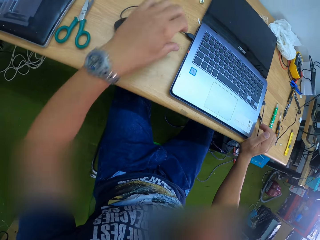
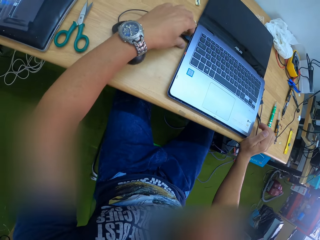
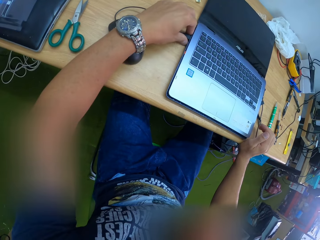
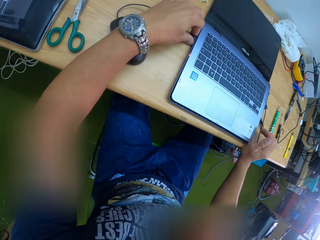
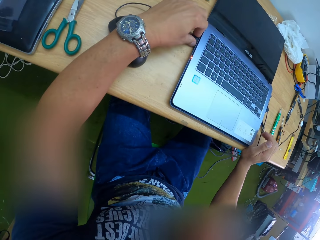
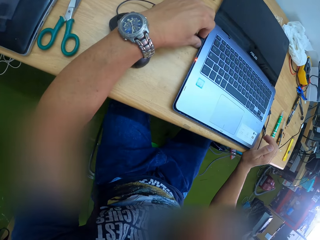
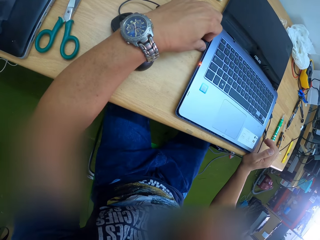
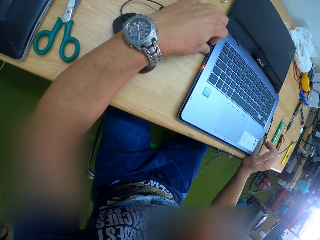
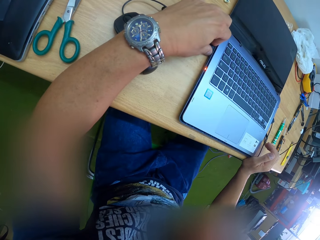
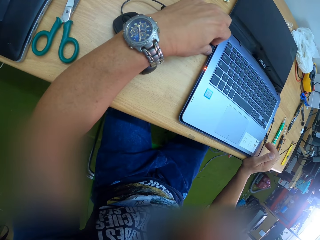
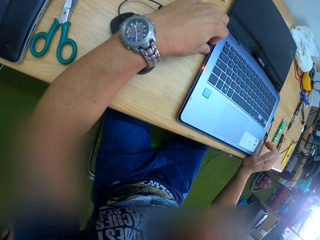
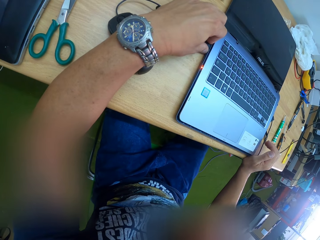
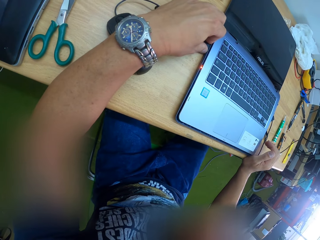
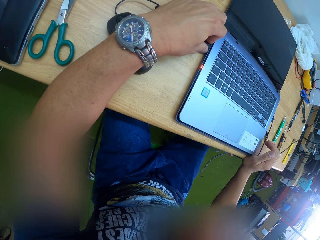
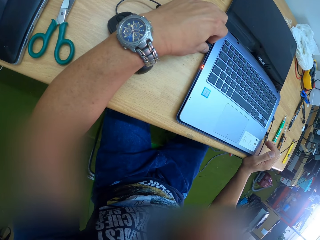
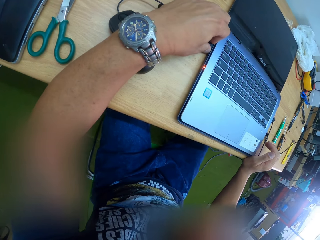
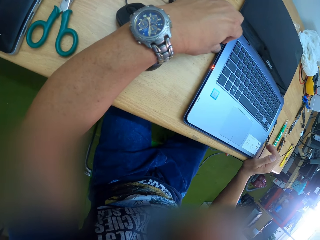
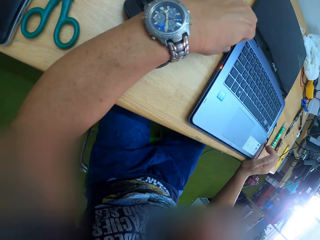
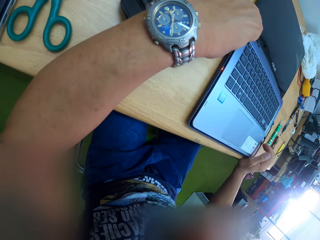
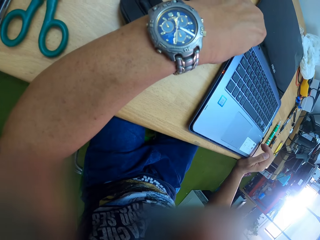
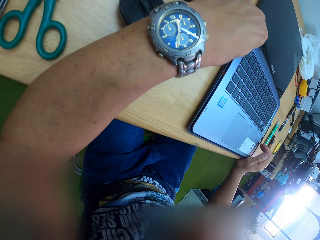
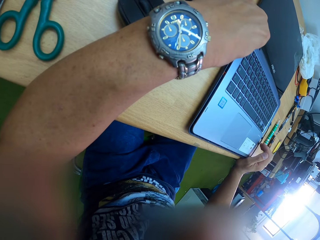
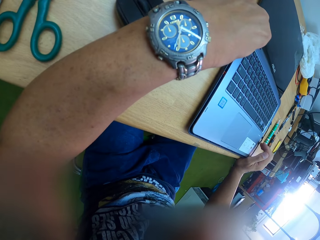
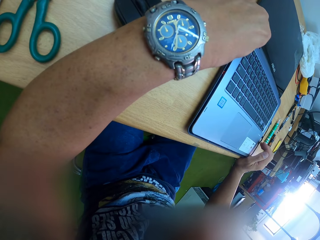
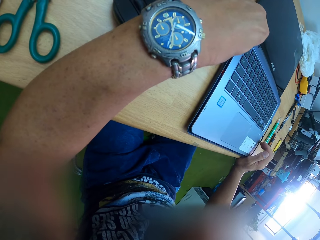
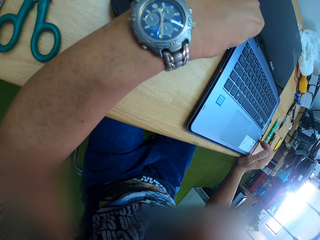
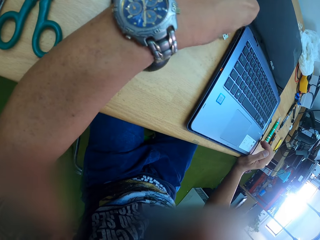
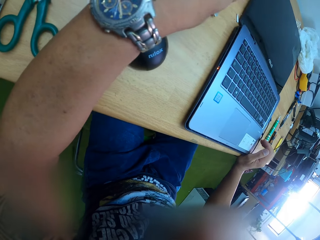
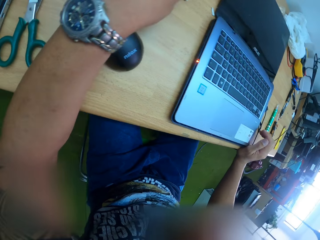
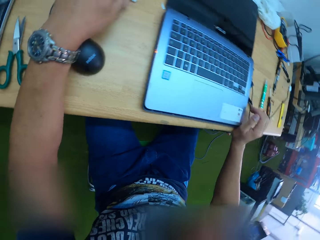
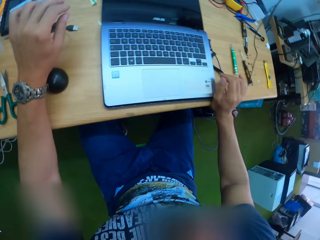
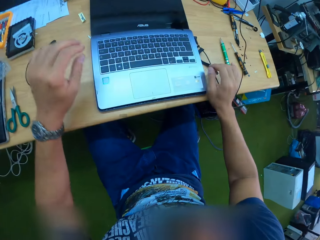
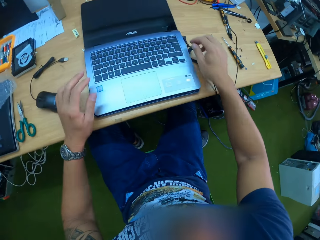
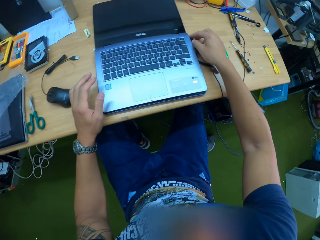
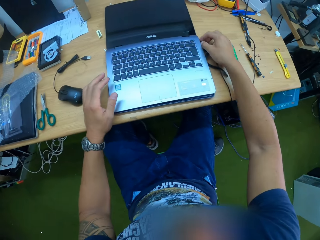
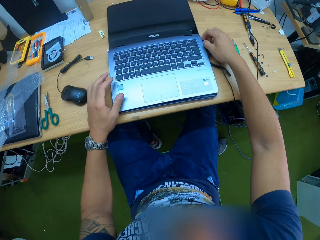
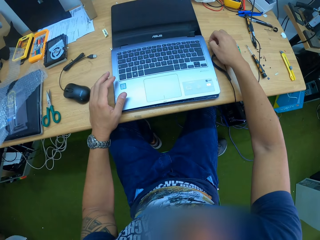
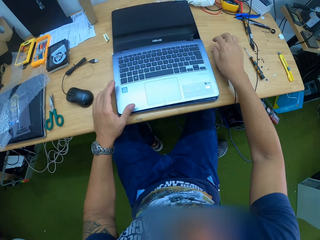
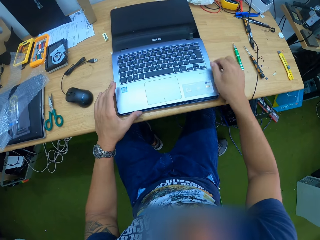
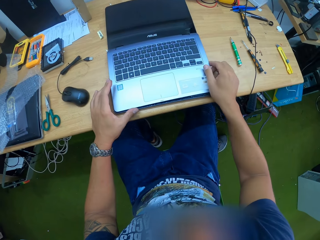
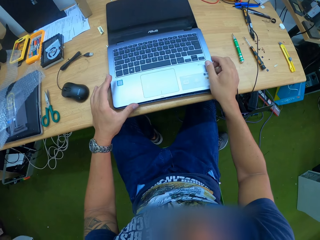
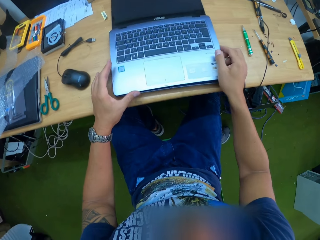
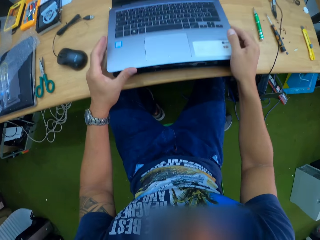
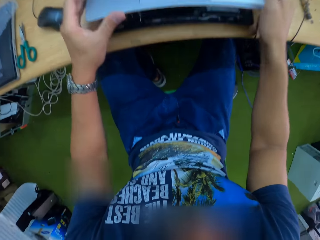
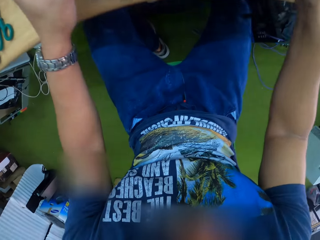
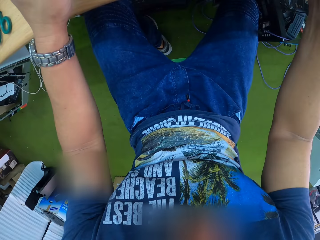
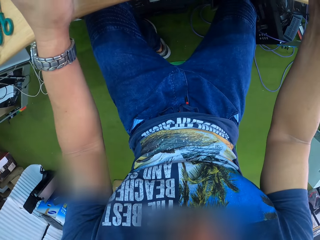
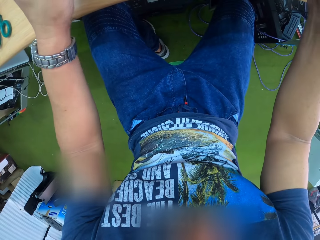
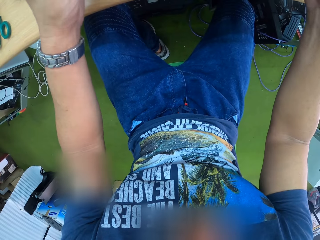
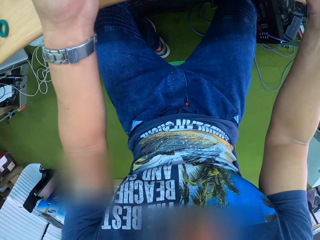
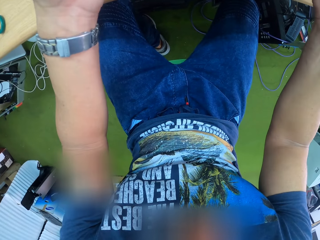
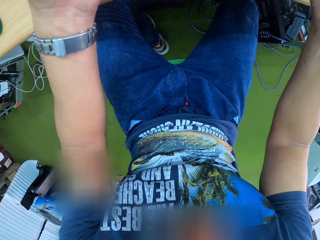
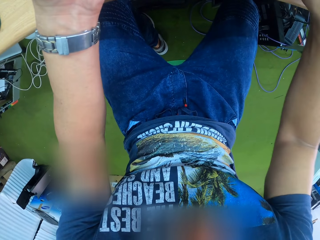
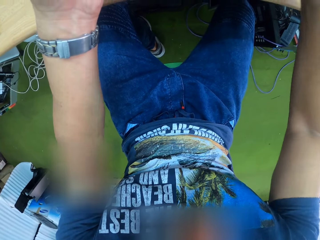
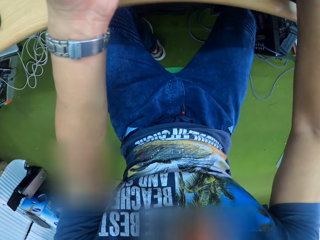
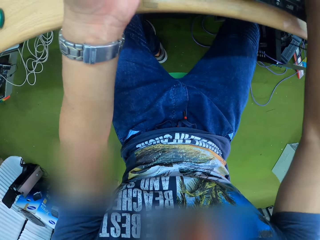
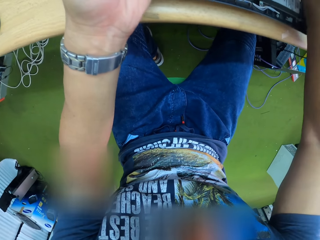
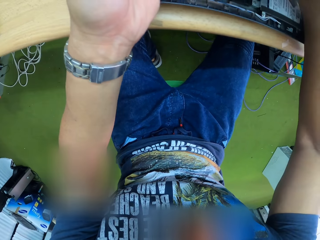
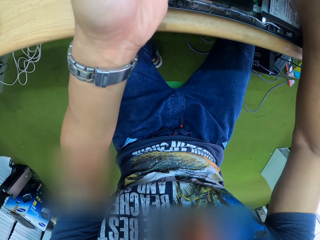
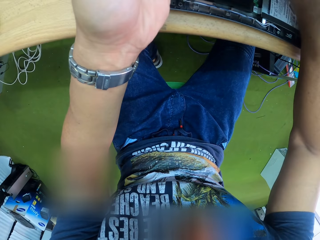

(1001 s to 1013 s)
The camera wearer removes the mouse. He unplugs the external mouse from the laptop with his left hand. He unplugs the laptop with his right hand. He removes the keyboard. He holds the laptop on the table with both hands.

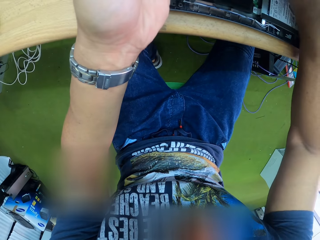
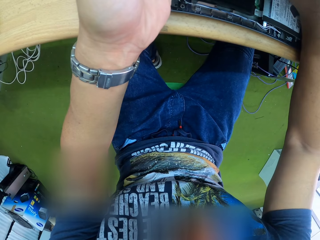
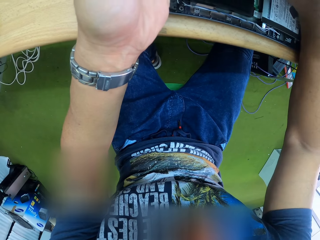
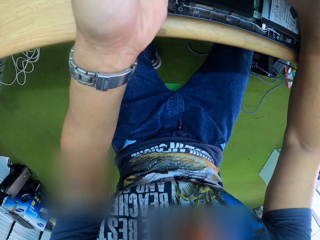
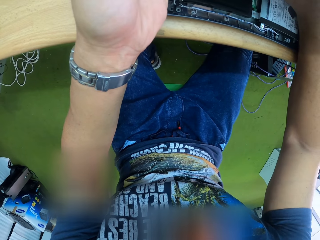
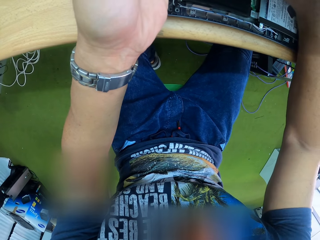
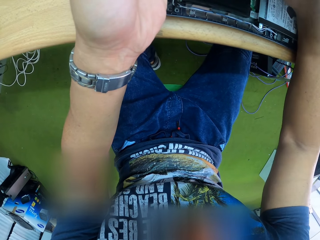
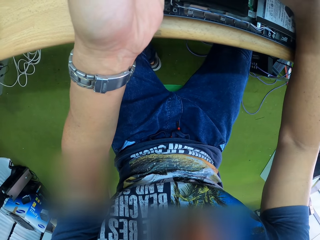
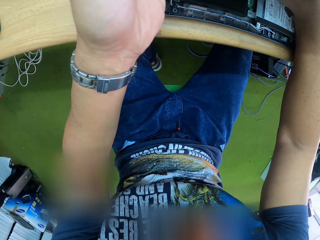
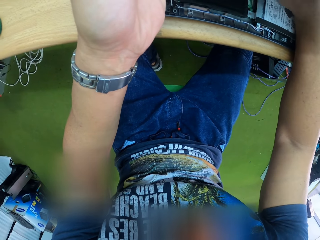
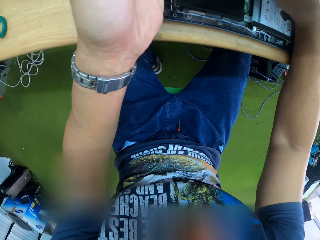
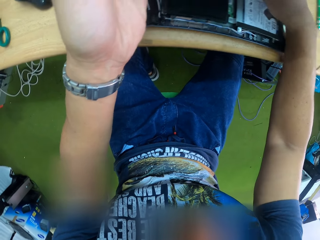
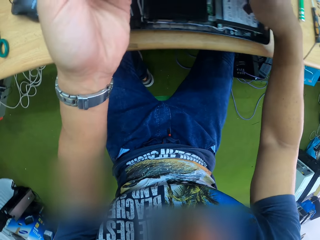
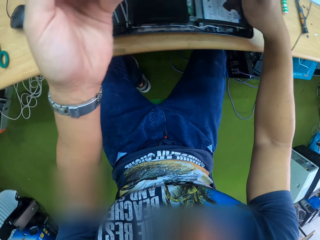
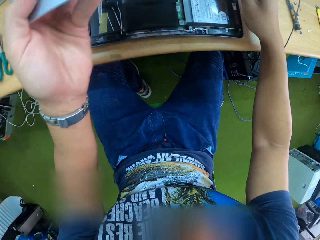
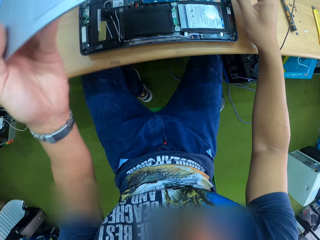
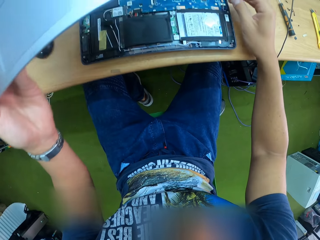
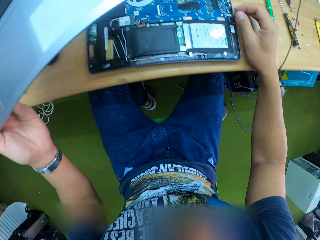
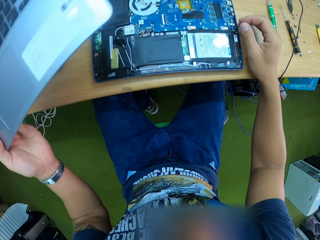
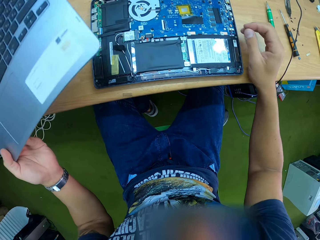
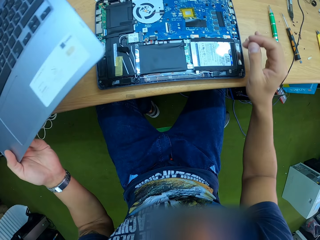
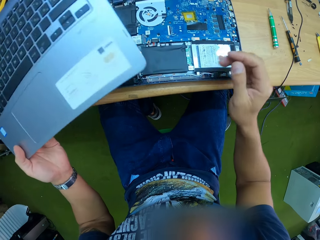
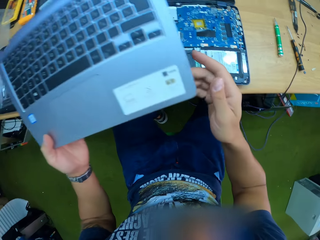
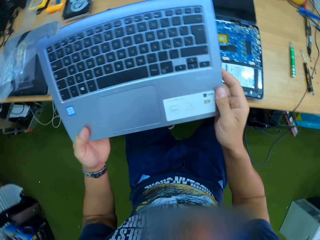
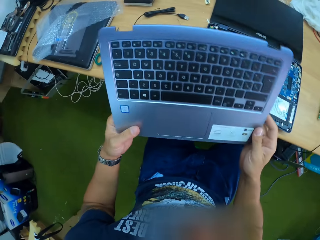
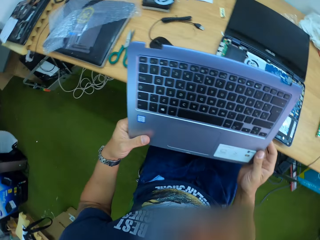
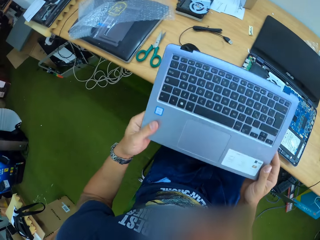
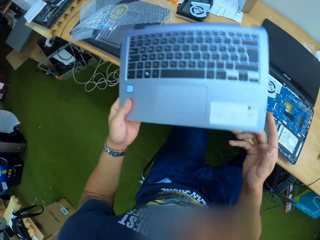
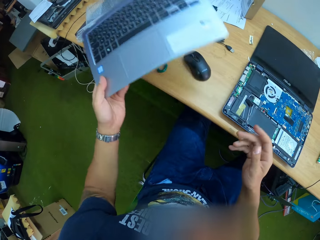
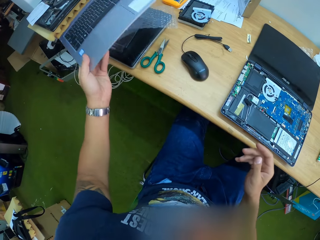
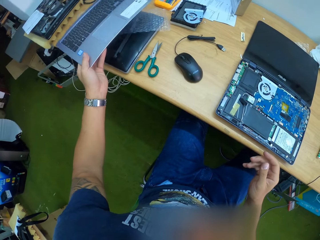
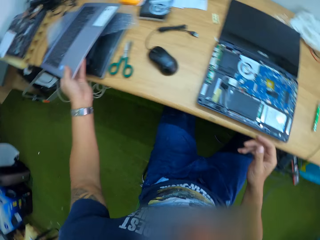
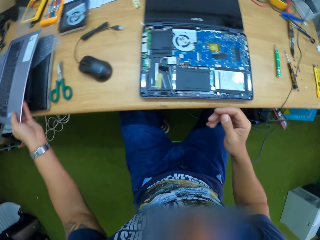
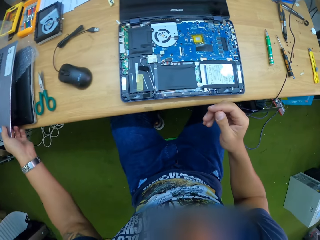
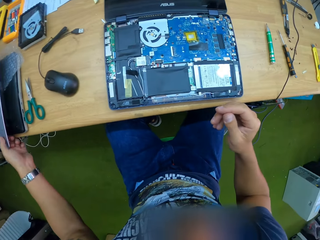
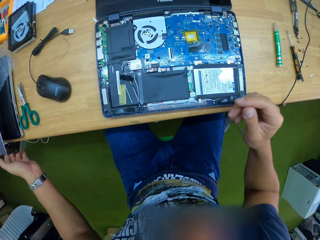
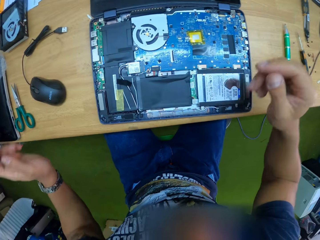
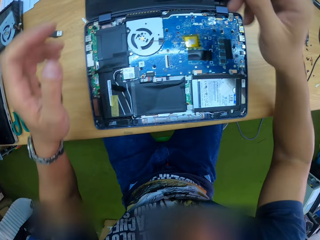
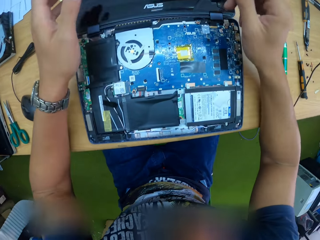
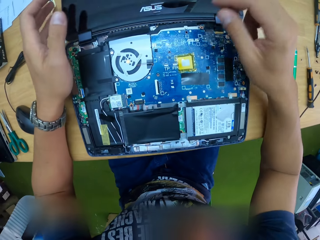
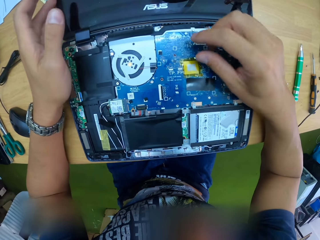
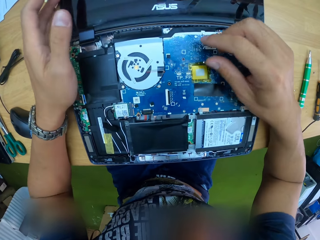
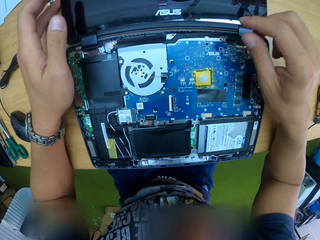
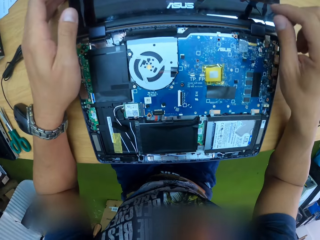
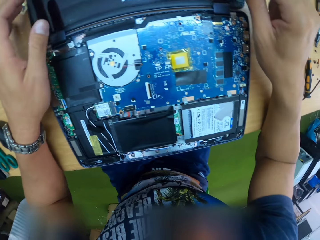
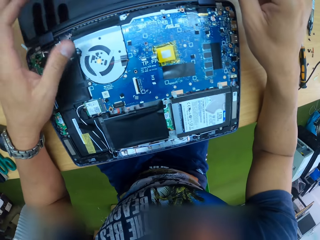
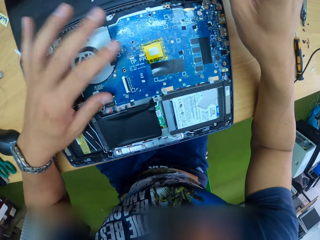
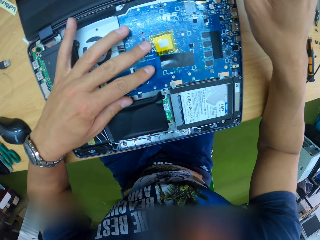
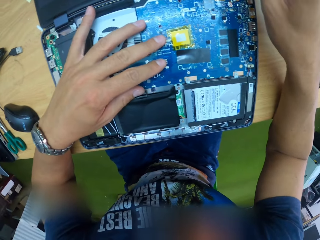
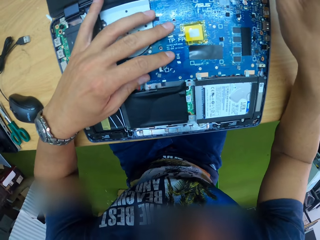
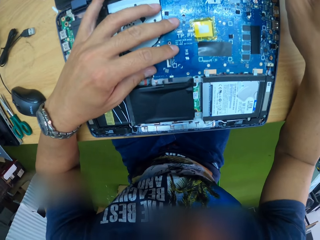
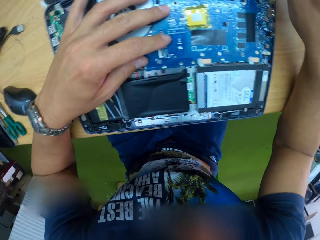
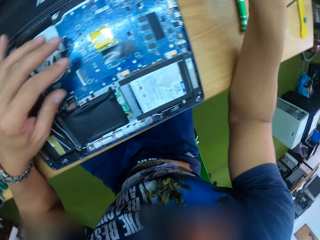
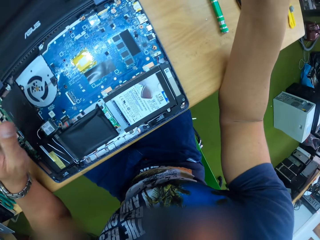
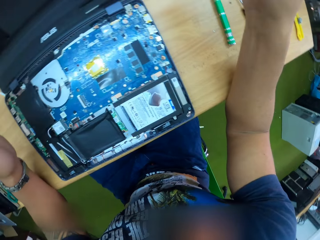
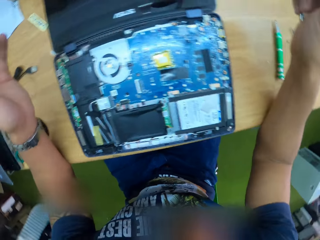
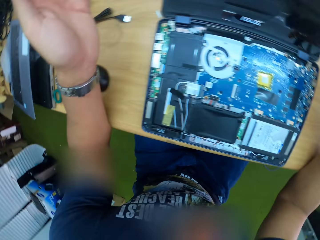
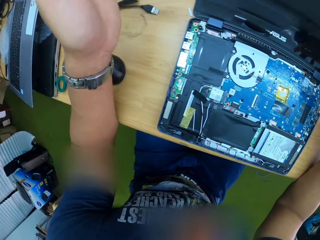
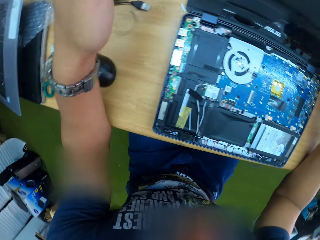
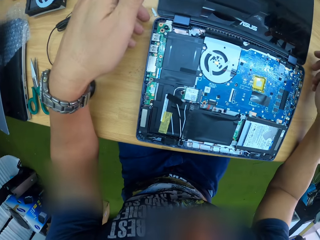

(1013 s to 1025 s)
The camera wearer removes the laptop's keyboard from its motherboard with his left hand. He holds the keyboard with both hands. He places the keyboard in his left hand on the table. He touches the laptop's motherboard with his left hand.
